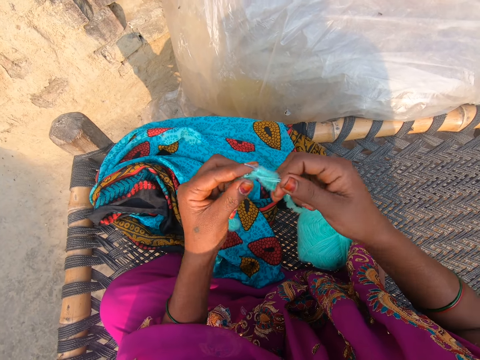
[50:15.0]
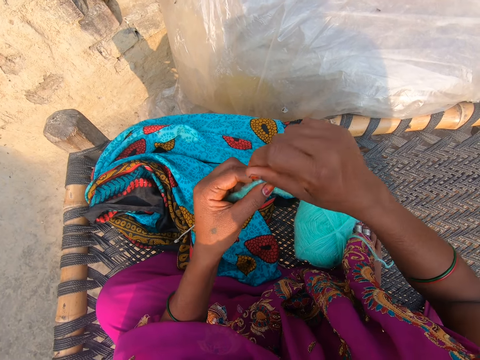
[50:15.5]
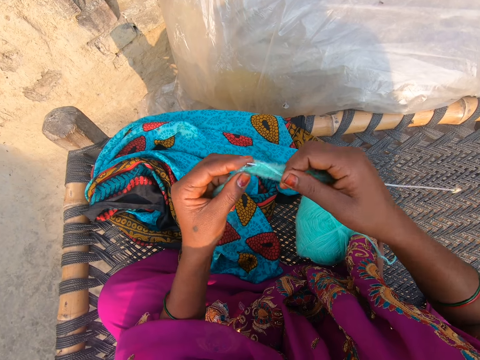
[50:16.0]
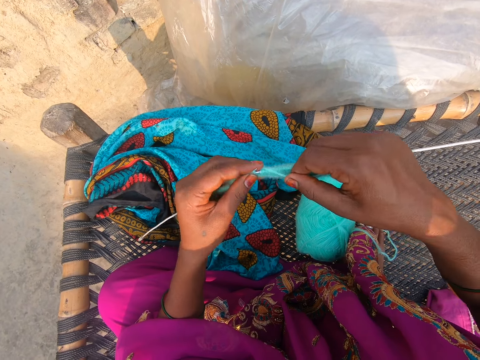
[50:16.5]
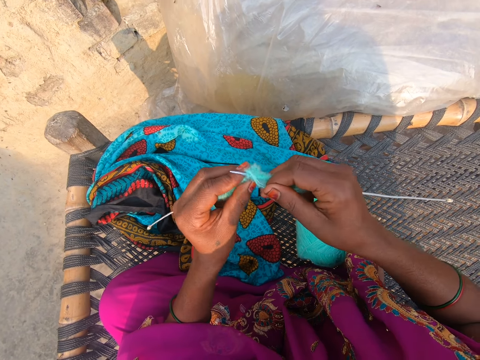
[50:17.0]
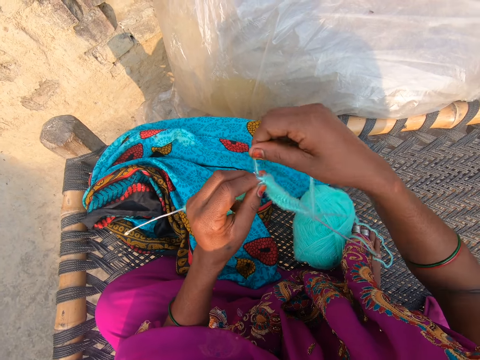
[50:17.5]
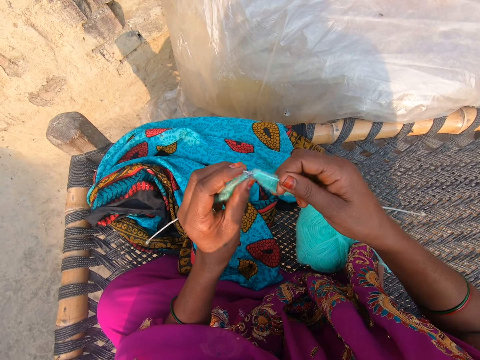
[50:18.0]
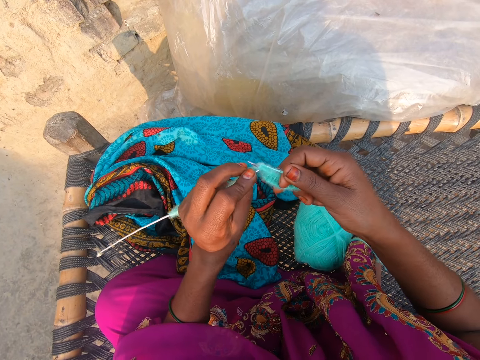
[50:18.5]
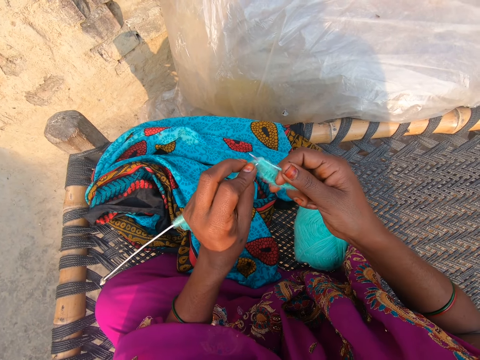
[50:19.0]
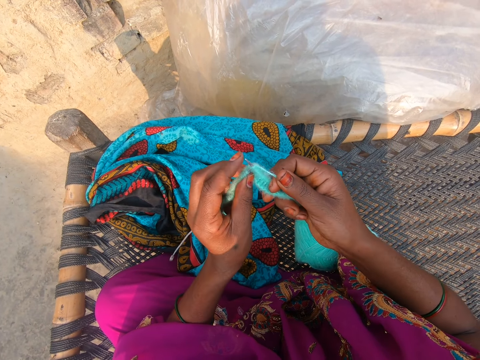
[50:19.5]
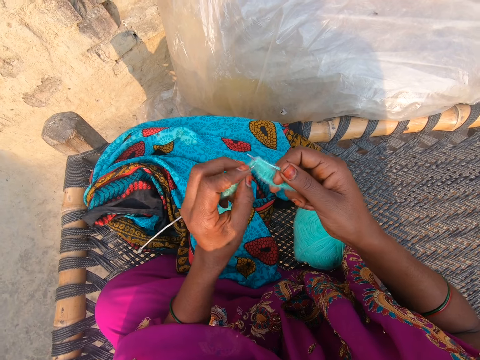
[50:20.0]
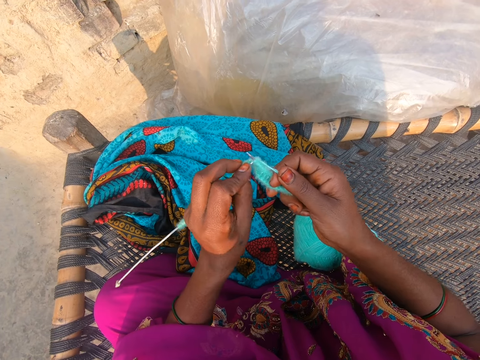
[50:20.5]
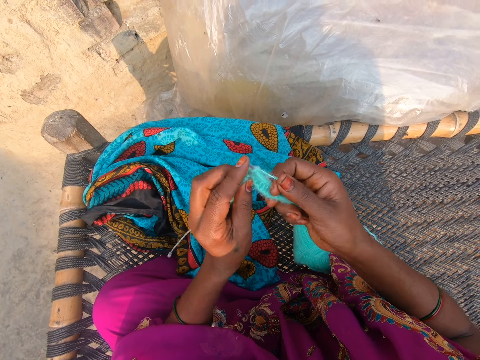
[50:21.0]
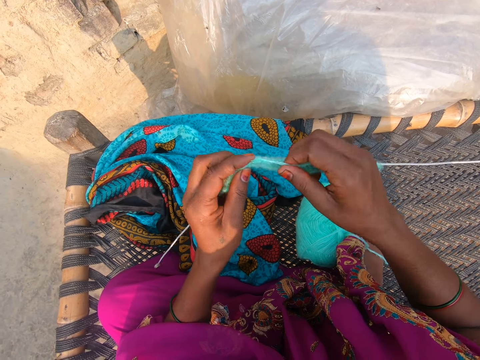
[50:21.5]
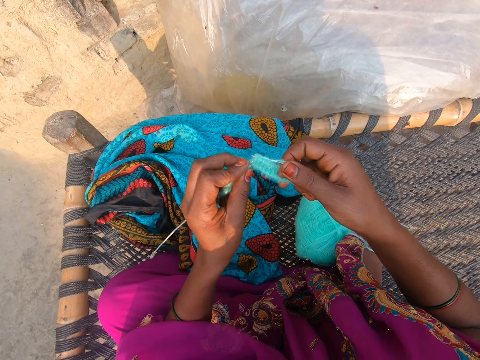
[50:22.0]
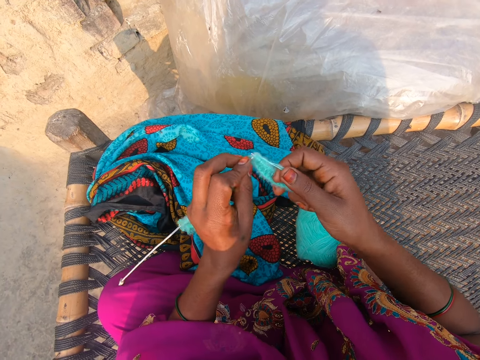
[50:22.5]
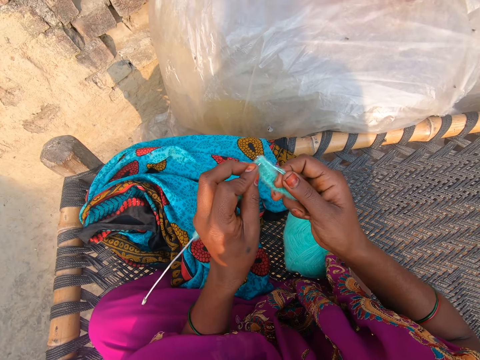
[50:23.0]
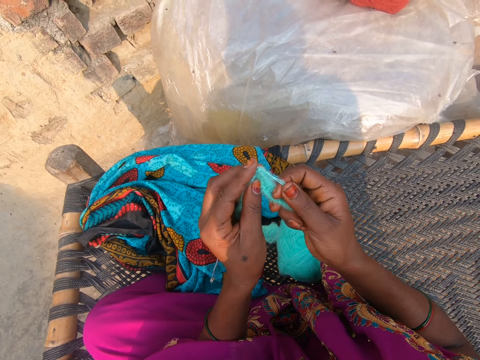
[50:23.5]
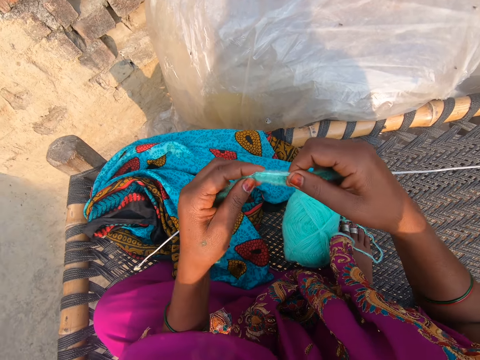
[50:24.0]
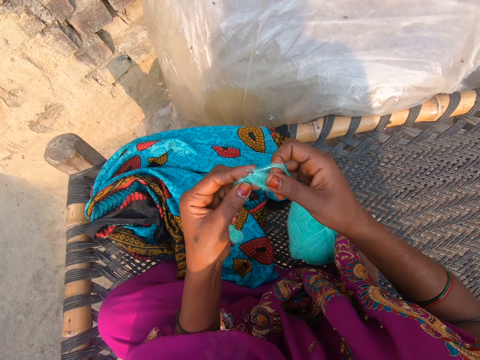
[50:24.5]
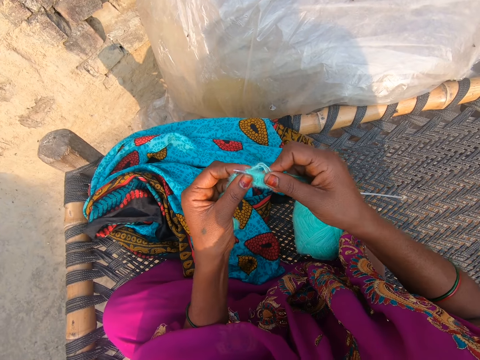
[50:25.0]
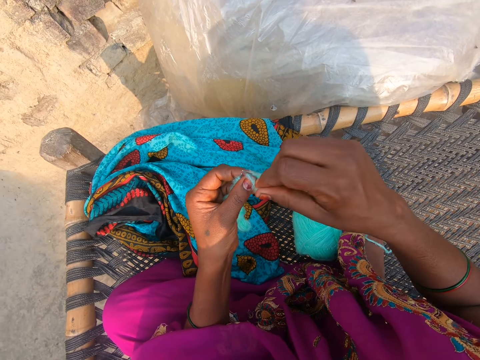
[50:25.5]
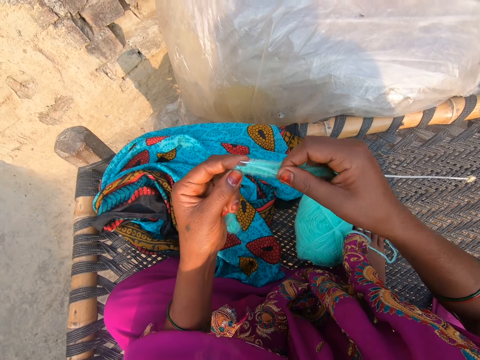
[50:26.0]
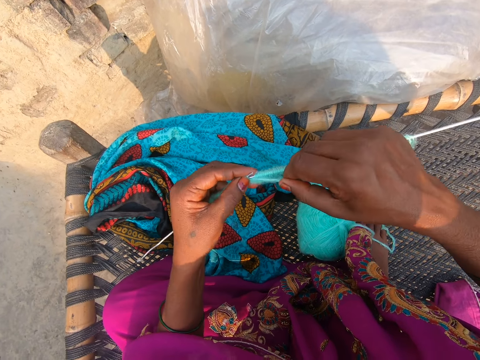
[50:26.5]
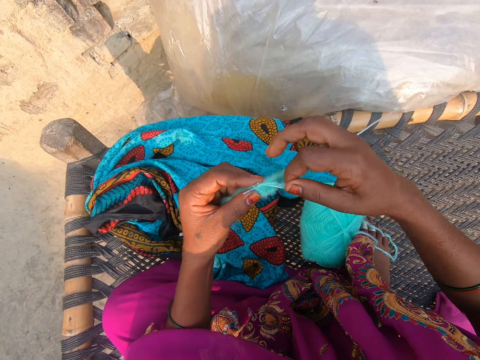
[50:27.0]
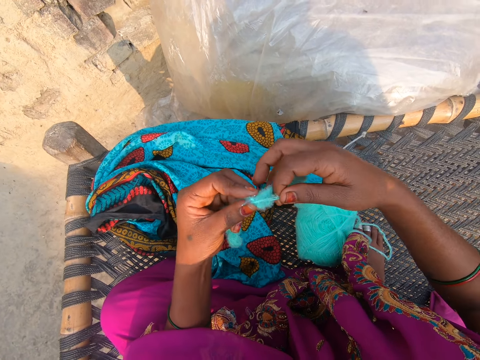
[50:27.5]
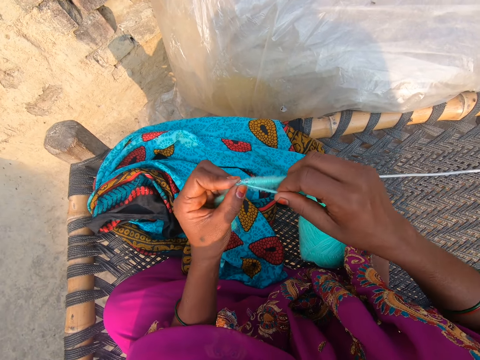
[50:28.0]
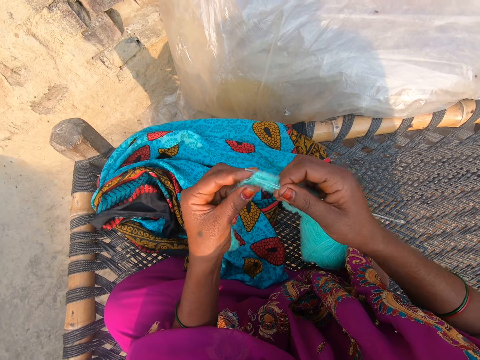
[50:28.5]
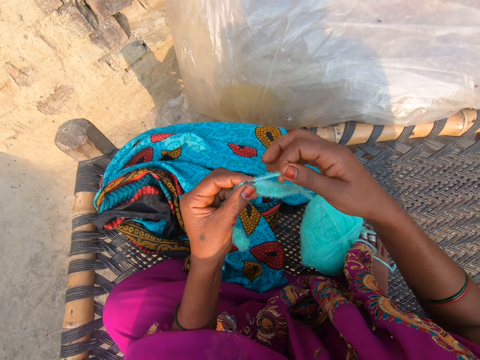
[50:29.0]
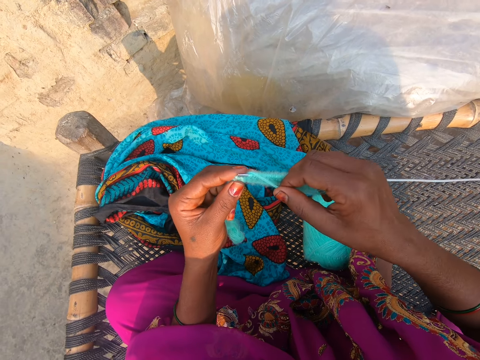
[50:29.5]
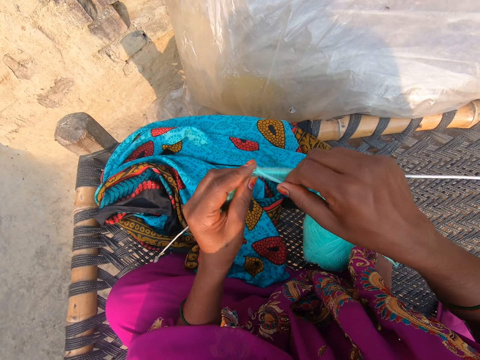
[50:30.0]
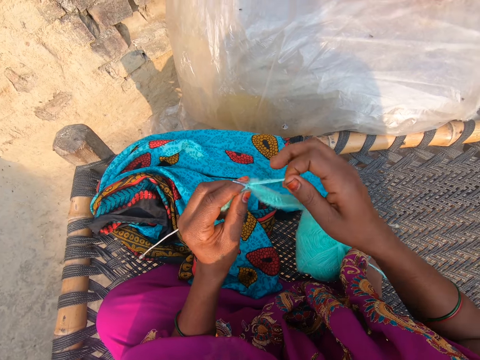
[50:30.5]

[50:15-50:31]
The camera wearer moves the thread around the needle hook. They do this repeatedly.

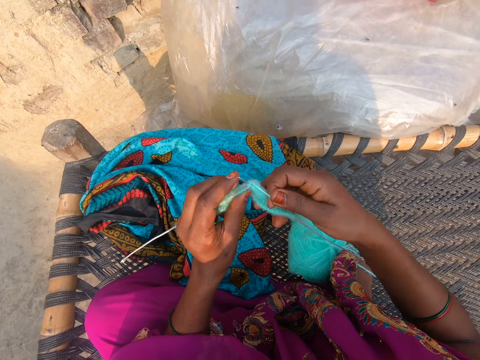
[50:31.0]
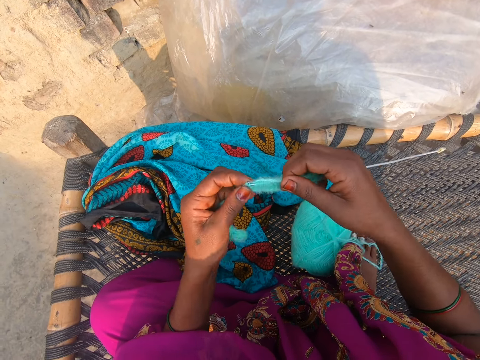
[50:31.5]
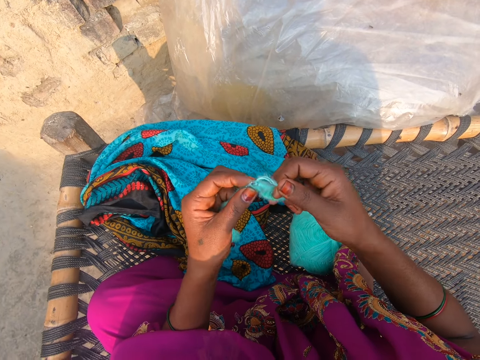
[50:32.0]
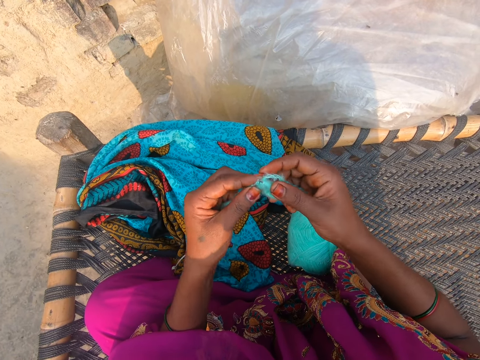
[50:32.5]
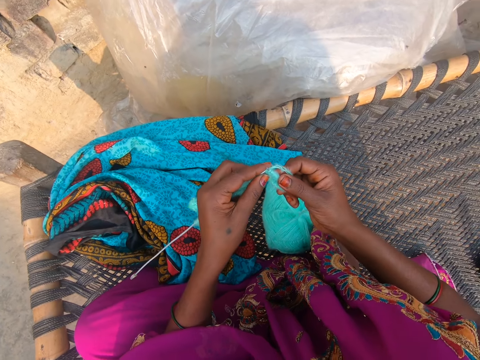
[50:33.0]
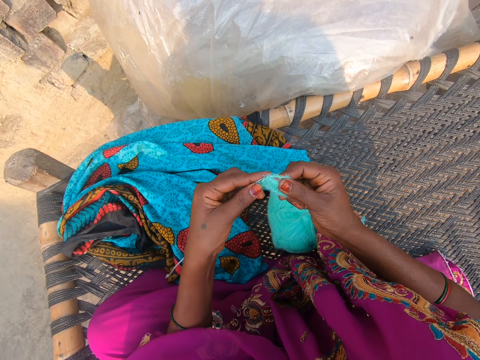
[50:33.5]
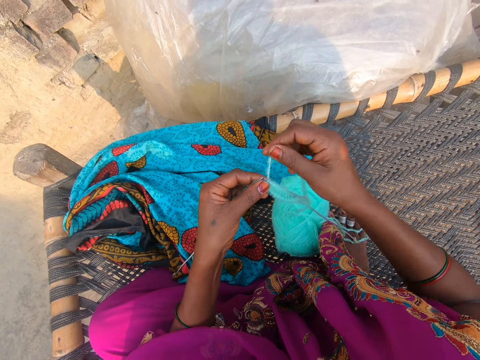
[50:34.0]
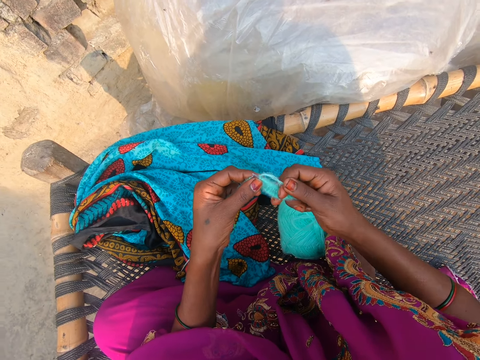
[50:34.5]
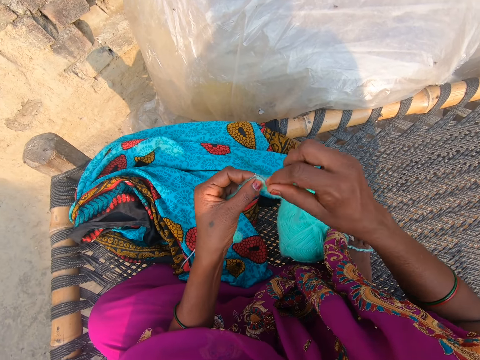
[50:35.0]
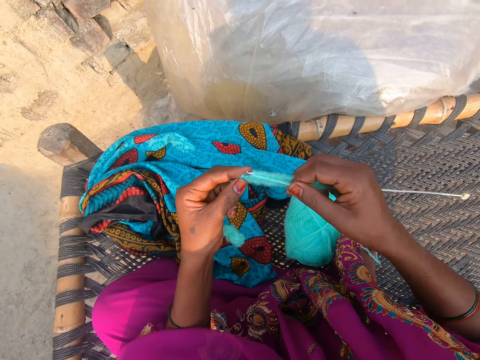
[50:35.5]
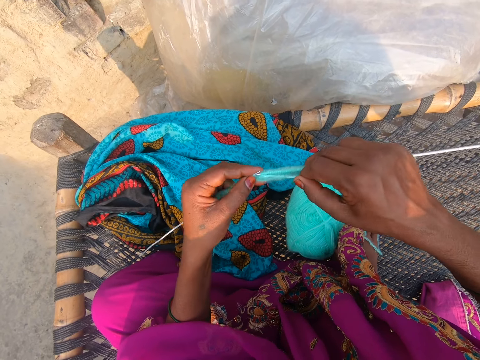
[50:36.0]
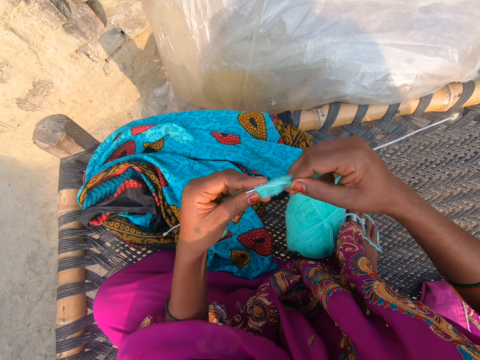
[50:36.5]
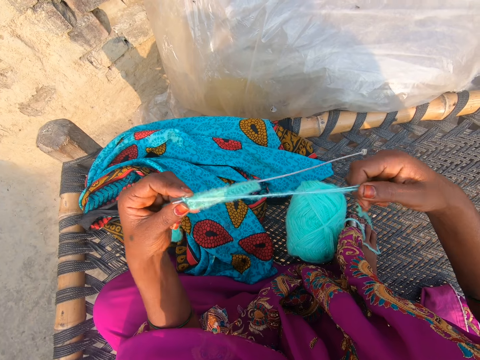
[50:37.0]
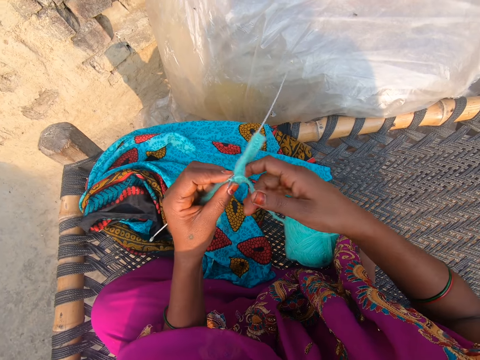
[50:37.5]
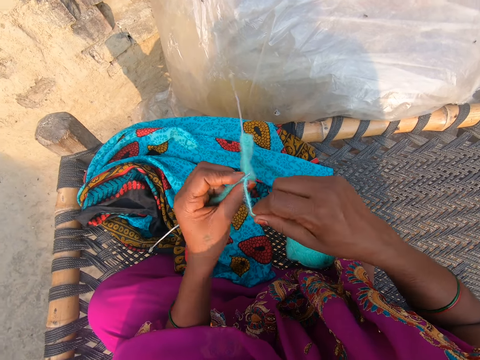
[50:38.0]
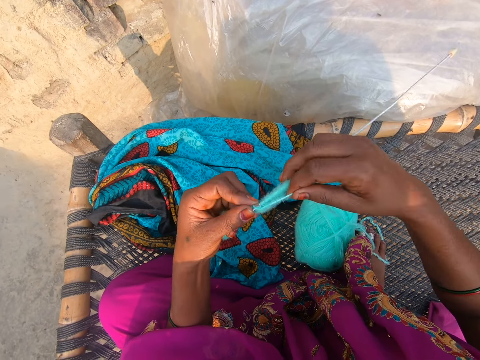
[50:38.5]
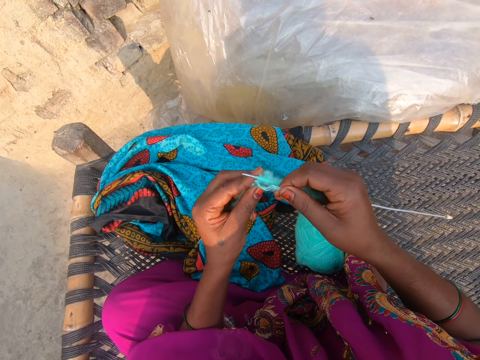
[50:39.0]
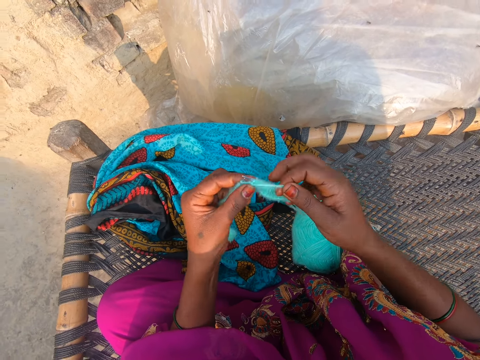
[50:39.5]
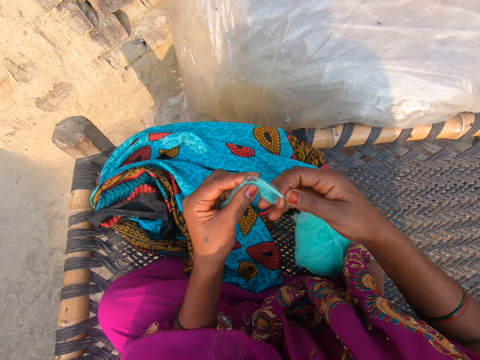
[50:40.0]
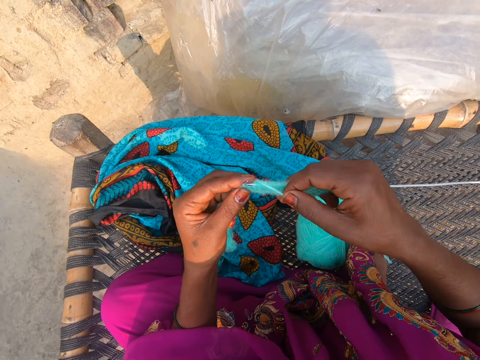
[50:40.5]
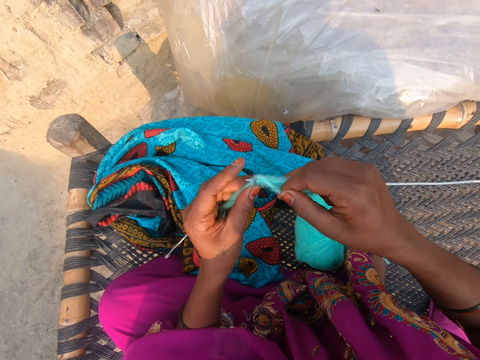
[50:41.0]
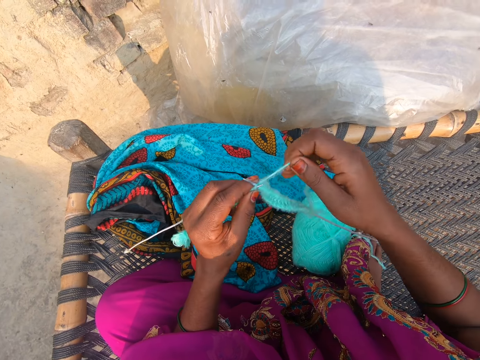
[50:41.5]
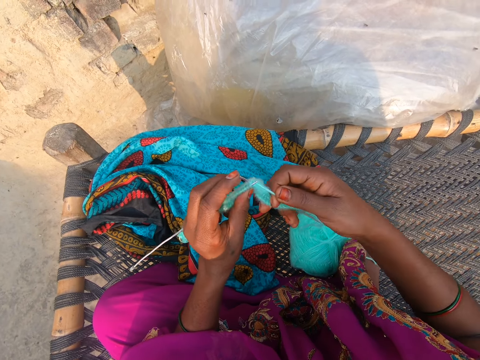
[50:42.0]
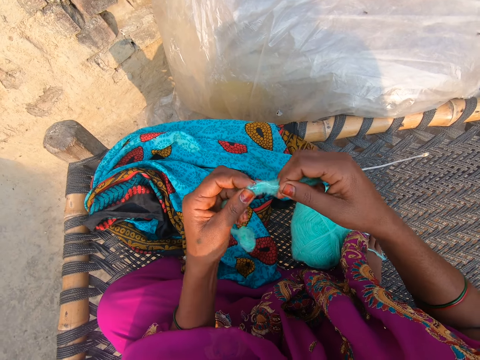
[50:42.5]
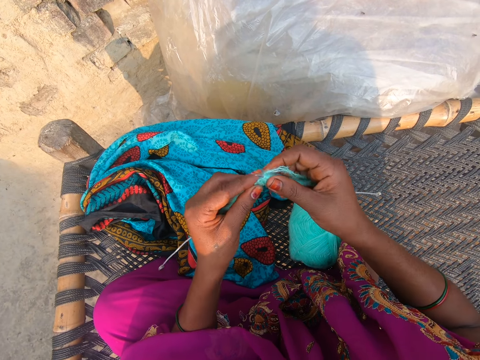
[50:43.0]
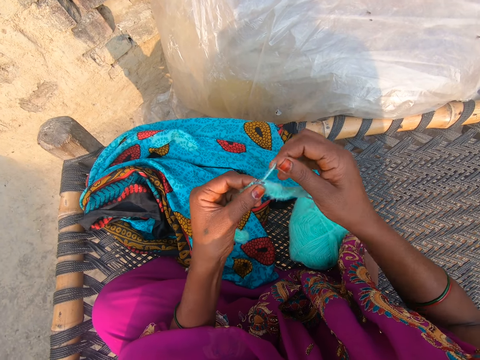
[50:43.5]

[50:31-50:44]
The camera wearer moves the thread around the needle hook. They do this again. They straighten the thread and knit the fabric. They move the thread around the needle hook. They do this again.
